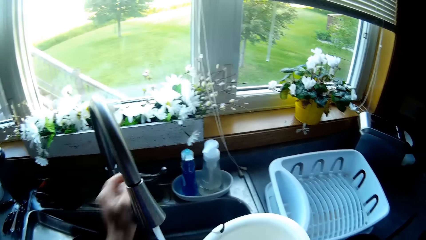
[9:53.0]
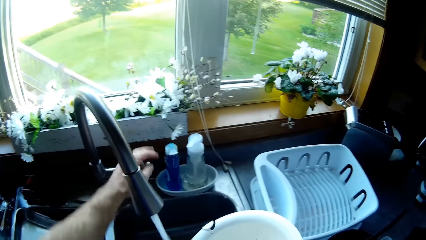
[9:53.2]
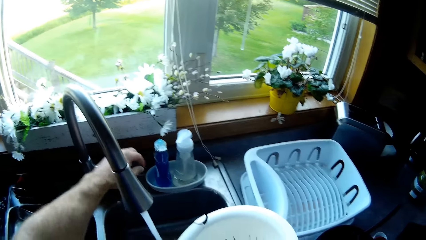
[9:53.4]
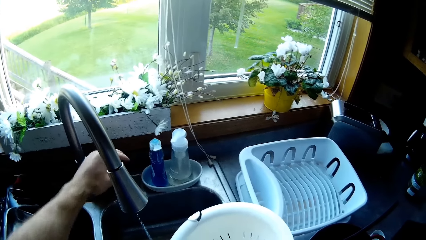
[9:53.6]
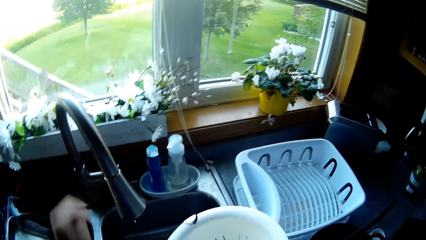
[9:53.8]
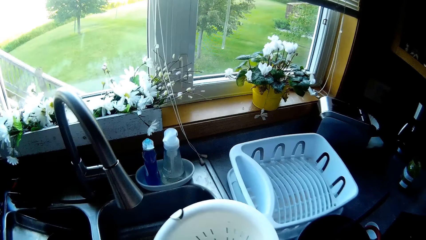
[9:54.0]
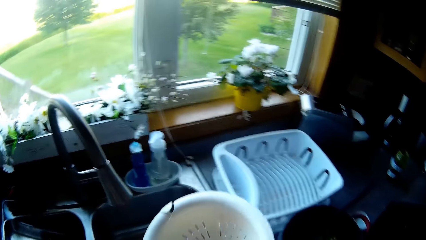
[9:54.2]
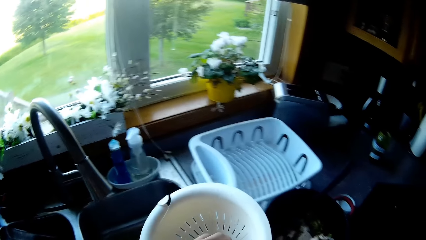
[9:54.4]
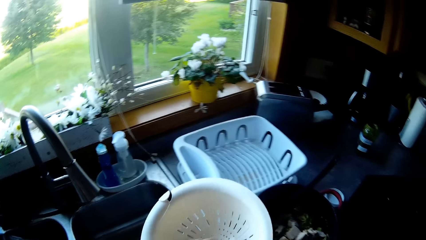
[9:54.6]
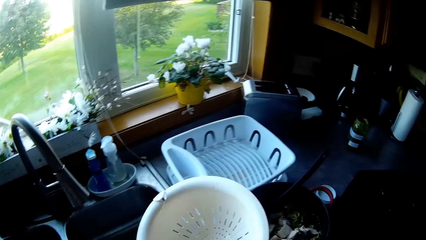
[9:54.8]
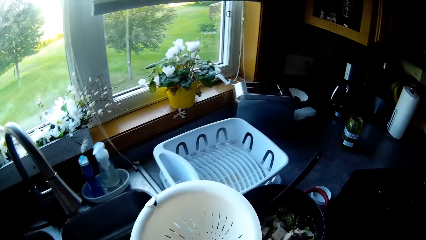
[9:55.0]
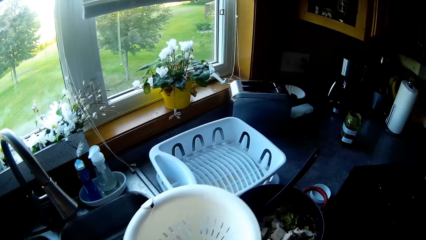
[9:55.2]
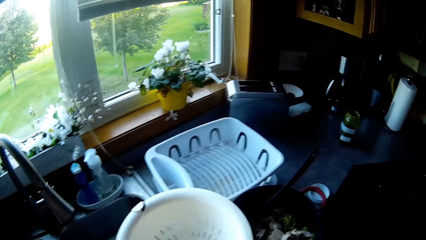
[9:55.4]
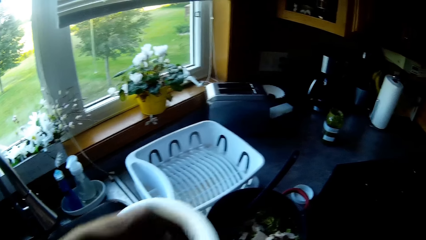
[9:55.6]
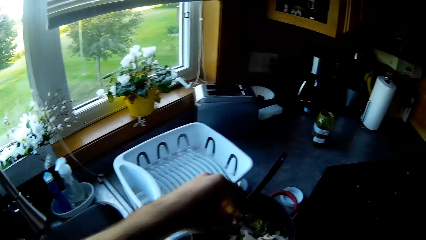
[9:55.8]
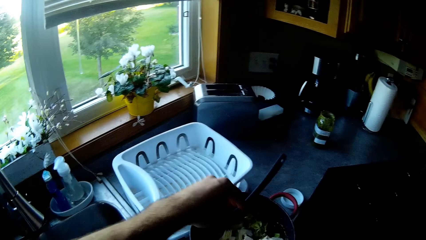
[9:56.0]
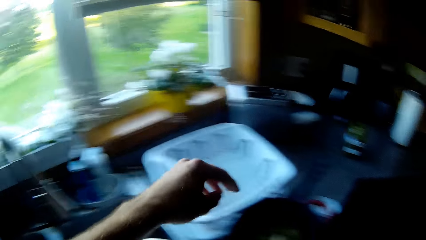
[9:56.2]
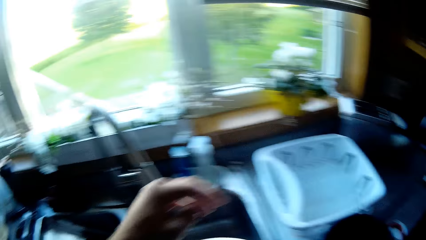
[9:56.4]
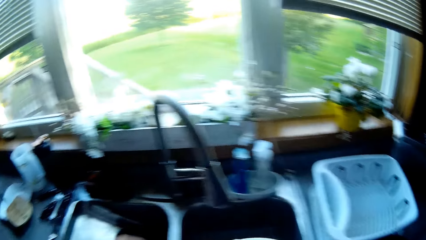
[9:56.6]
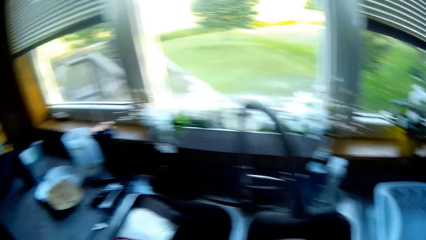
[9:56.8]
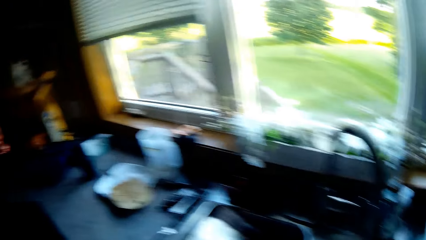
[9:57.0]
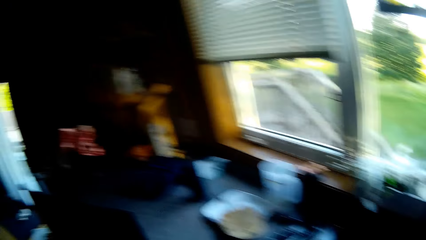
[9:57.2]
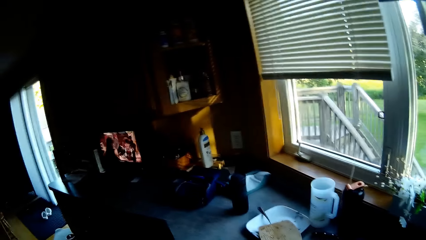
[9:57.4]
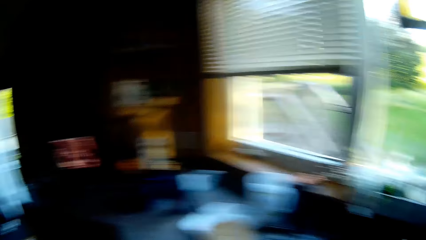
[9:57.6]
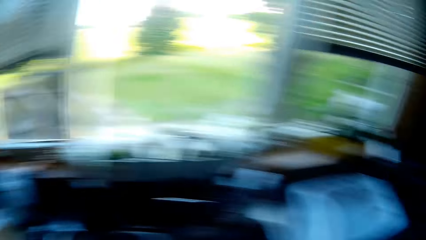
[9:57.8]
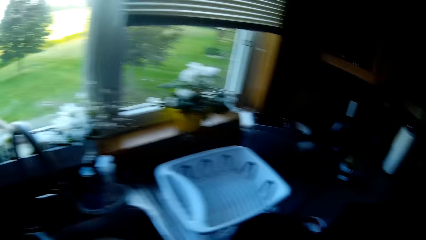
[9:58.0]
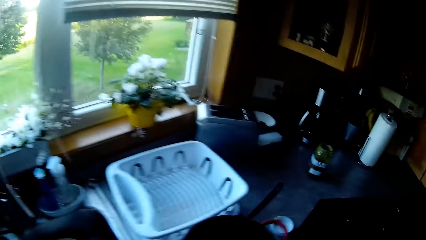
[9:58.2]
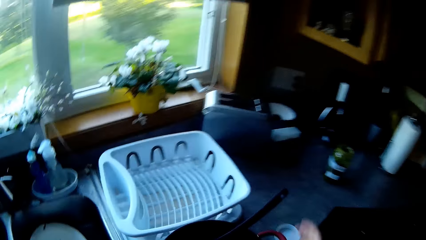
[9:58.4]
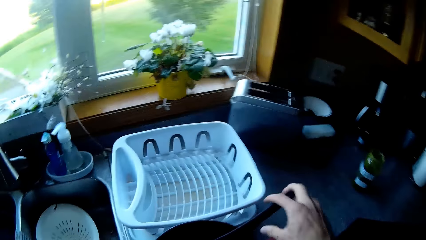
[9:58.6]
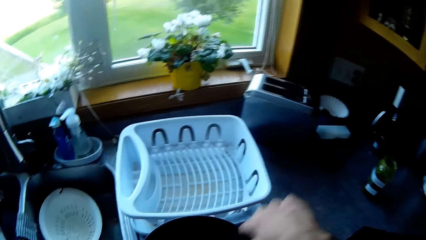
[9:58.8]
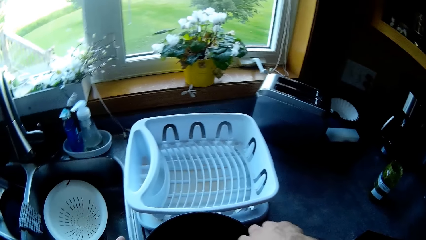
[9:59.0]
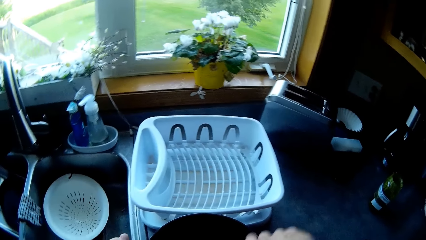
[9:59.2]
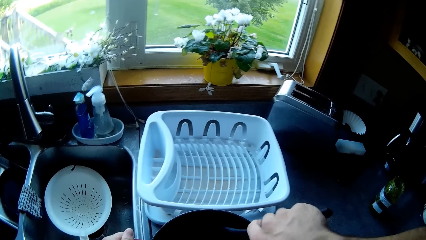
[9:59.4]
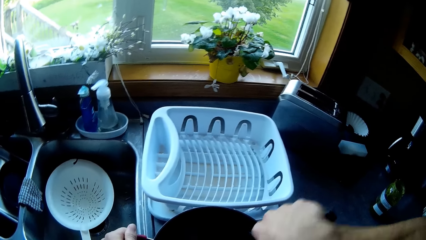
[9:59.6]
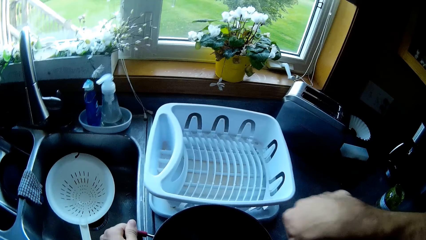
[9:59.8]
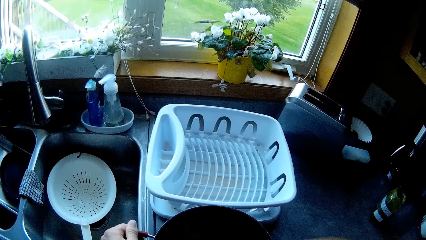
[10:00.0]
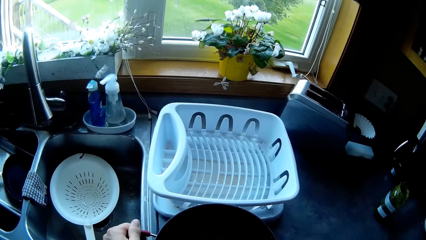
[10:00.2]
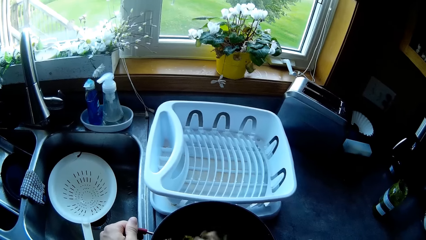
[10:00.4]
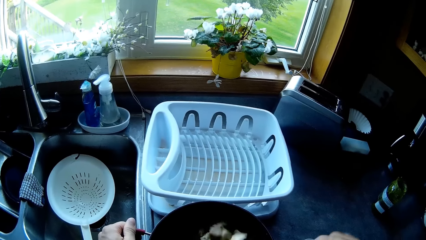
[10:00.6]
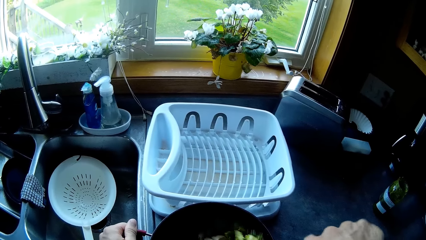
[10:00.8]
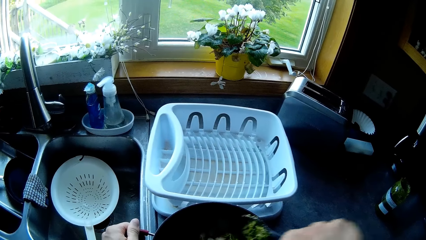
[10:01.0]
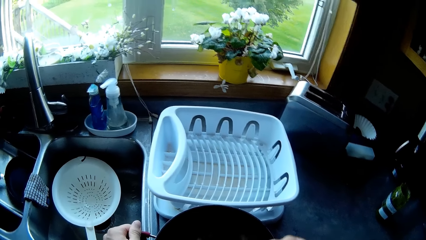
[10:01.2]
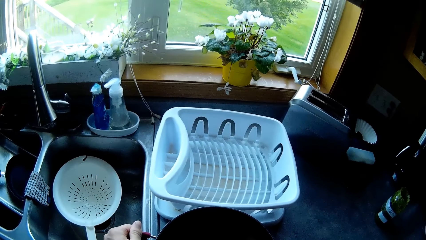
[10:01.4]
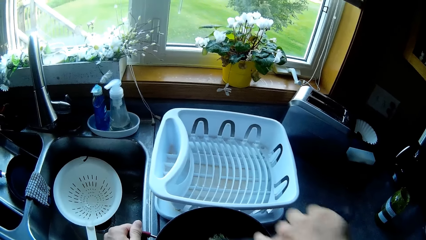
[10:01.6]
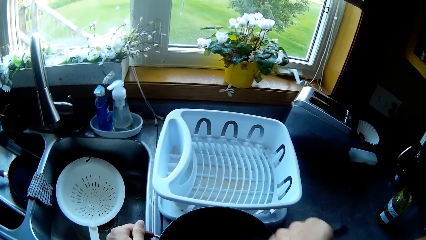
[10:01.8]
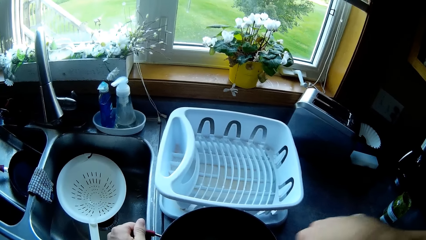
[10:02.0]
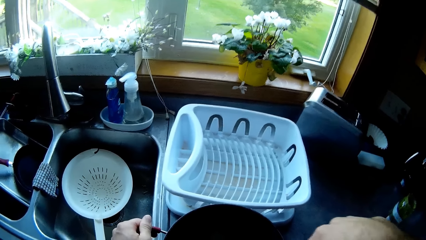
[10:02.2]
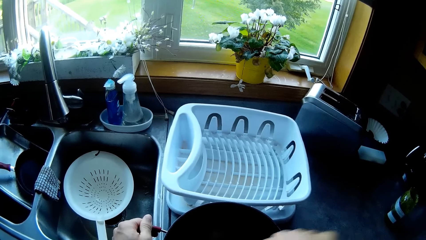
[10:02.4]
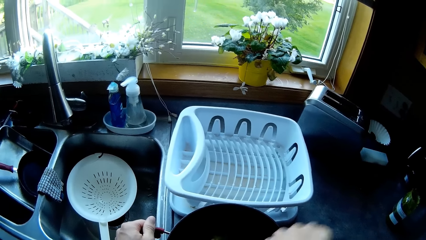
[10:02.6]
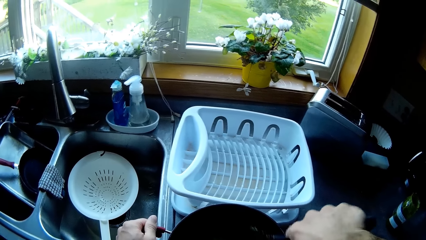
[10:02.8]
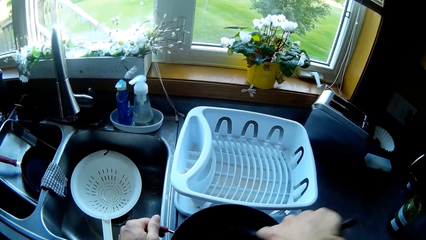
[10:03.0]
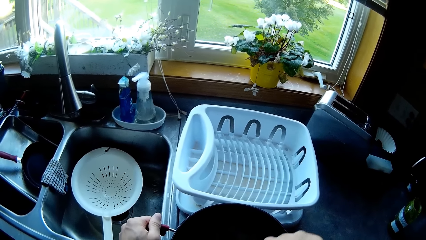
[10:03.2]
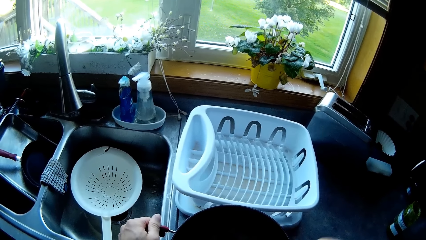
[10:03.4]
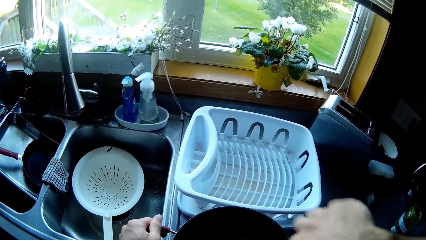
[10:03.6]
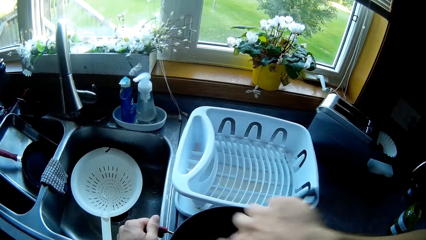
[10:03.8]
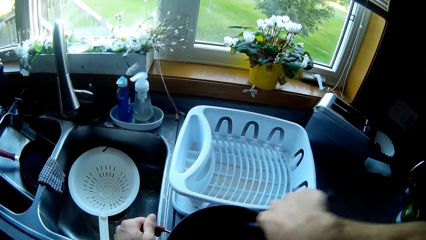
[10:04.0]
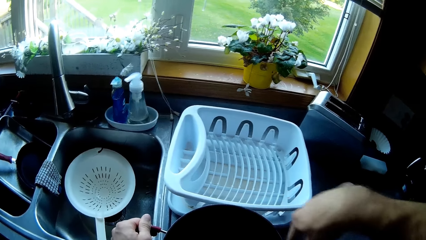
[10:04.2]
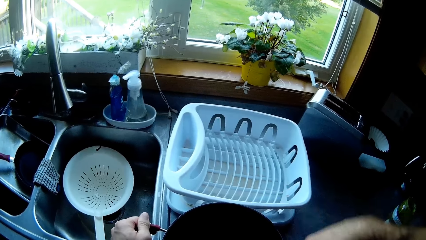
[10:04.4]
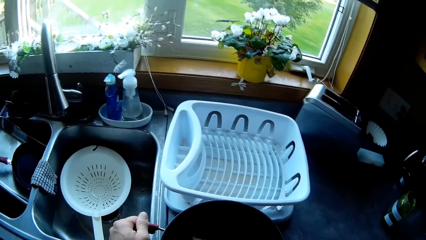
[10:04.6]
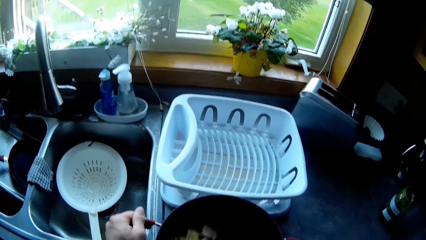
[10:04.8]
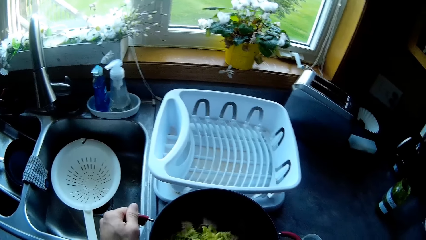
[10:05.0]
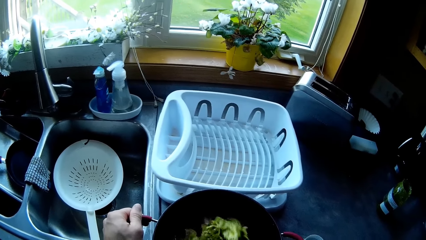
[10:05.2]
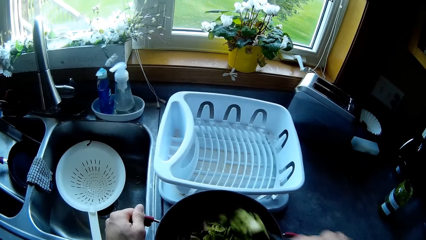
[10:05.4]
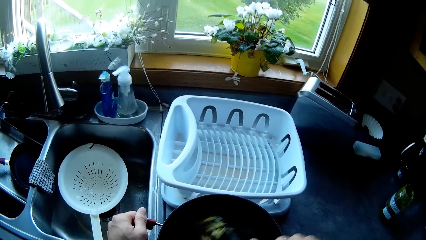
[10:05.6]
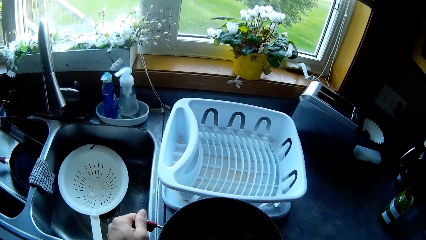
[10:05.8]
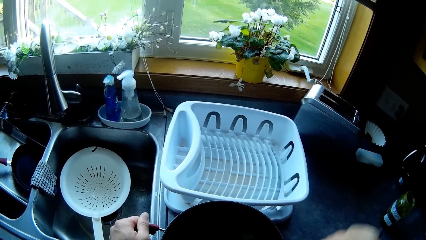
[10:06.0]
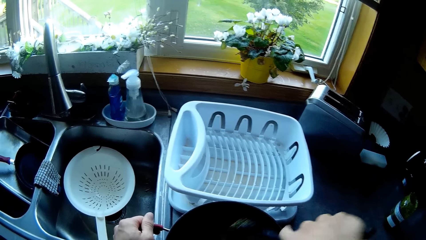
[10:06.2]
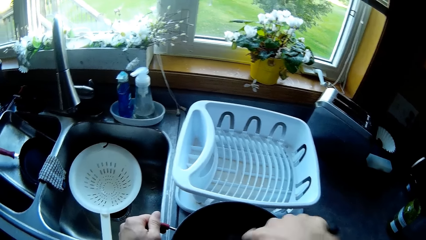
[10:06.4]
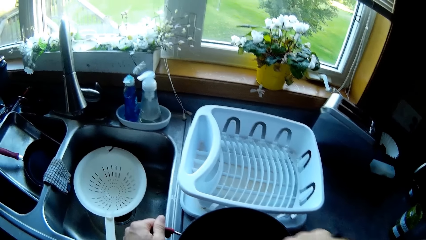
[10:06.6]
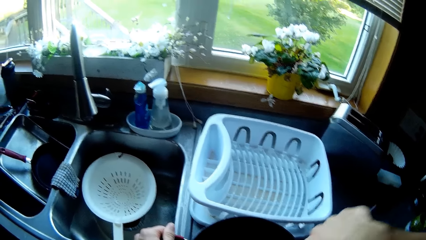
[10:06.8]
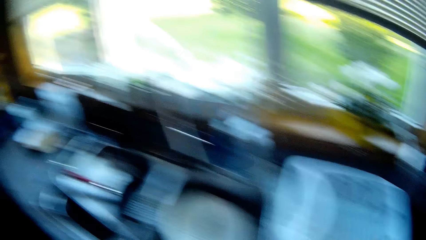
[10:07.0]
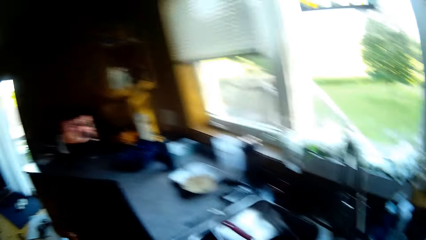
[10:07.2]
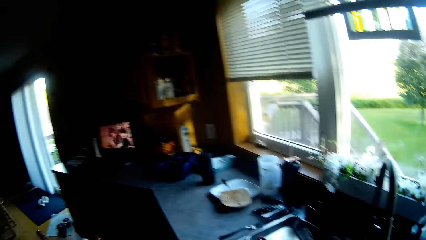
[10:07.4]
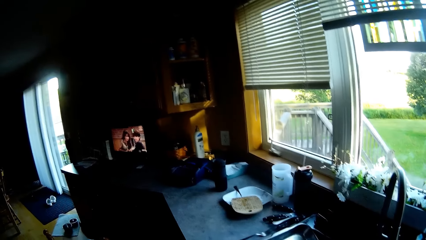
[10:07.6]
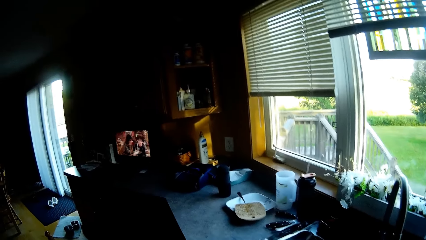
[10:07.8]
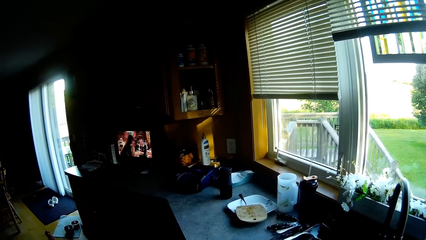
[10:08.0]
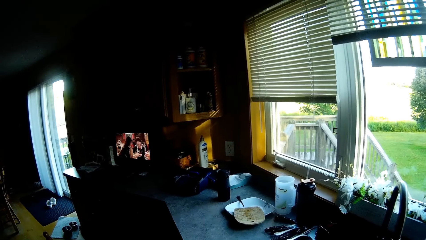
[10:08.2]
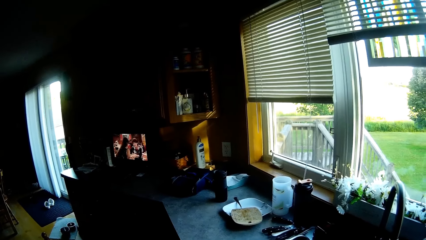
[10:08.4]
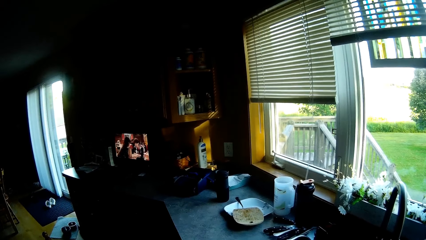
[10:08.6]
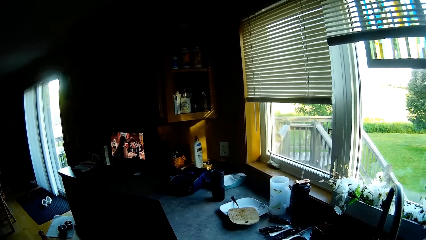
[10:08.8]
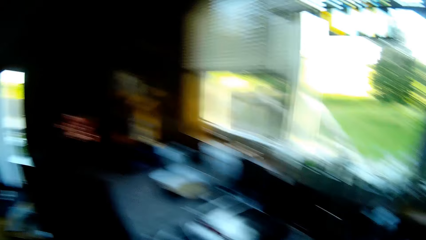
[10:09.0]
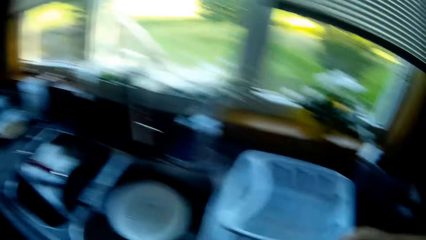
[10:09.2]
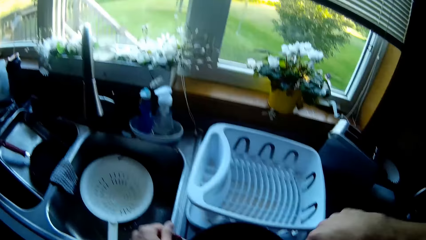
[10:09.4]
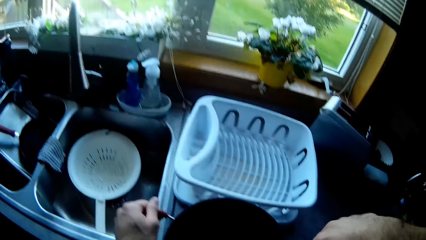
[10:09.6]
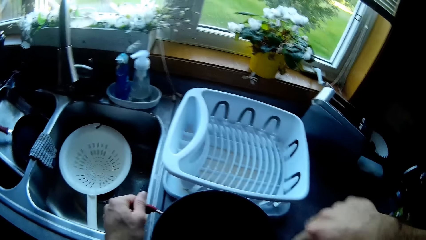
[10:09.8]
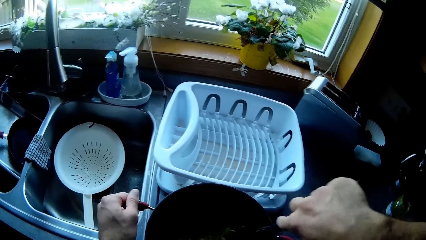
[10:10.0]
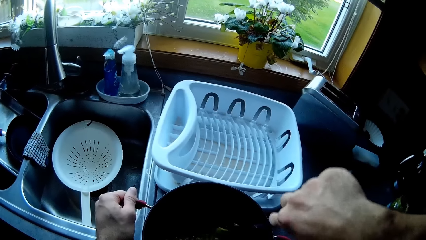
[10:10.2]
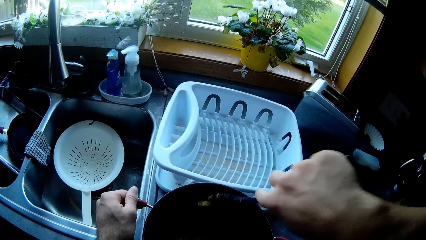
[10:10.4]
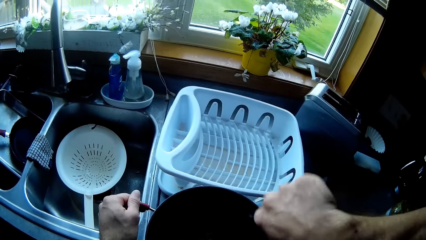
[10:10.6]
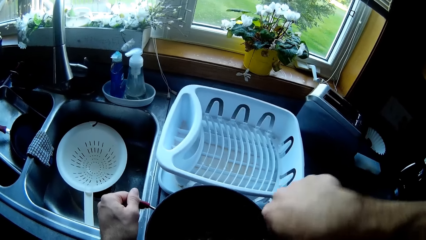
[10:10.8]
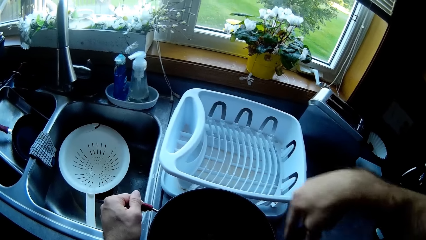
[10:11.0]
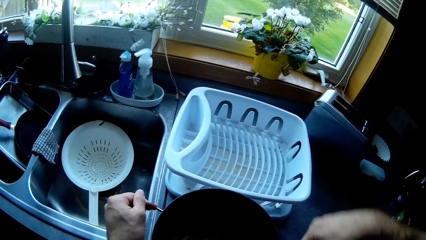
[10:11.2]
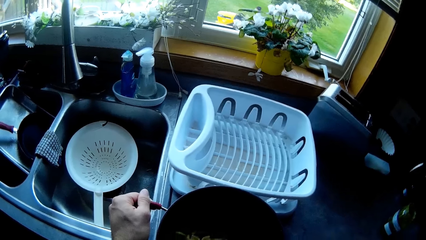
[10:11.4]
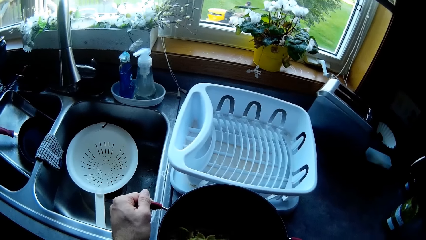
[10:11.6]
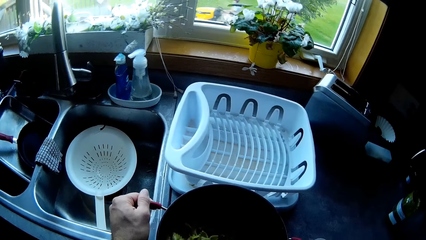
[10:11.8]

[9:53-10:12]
The camera wearer turns off the faucet with her left hand. She picks pasta or vegetables from the strainer with her left hand. She drops the pasta into the pan. She holds the spoon in the pan with her right hand. She takes the spoon. She stirs the pasta and pieces of meat in the pan with the spoon, and holds the handle of the pan with her left hand. She looks at the screen. She stirs the vegetables.
